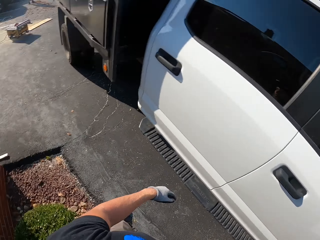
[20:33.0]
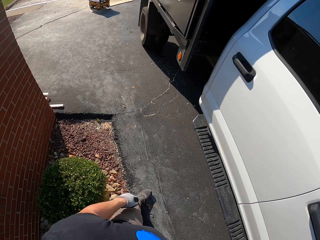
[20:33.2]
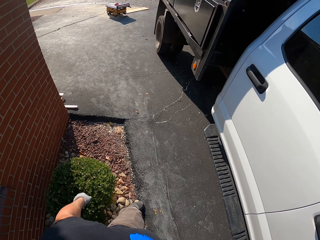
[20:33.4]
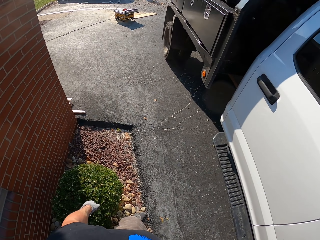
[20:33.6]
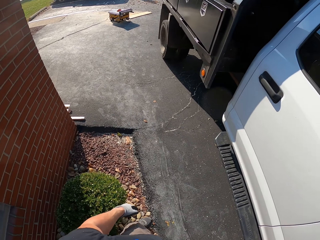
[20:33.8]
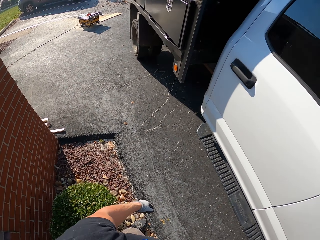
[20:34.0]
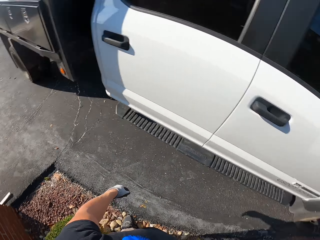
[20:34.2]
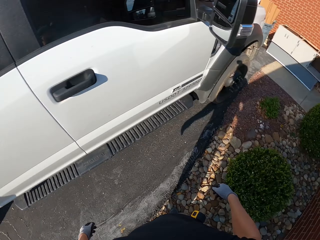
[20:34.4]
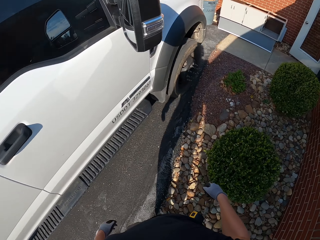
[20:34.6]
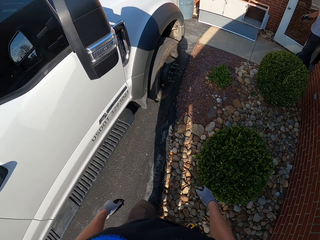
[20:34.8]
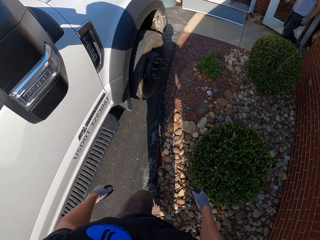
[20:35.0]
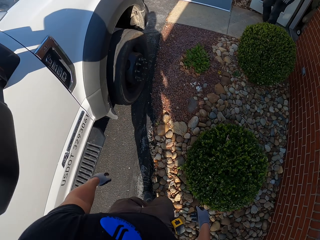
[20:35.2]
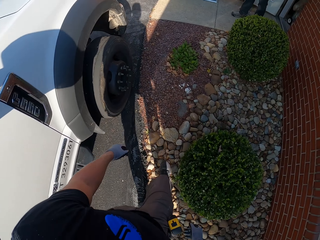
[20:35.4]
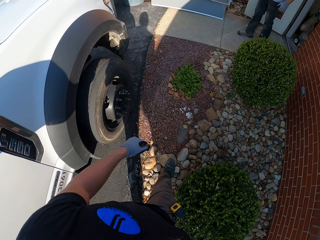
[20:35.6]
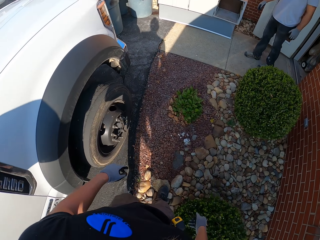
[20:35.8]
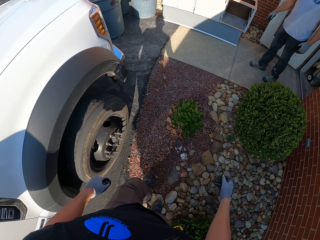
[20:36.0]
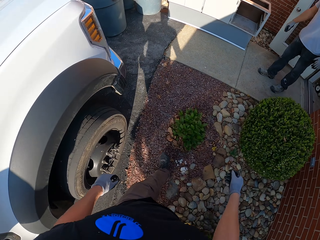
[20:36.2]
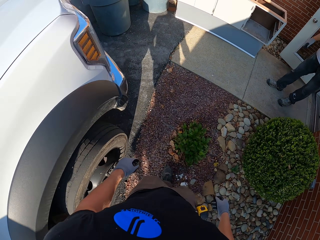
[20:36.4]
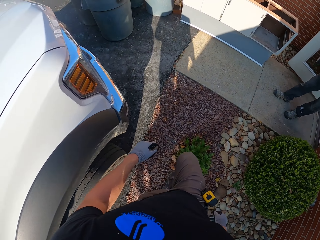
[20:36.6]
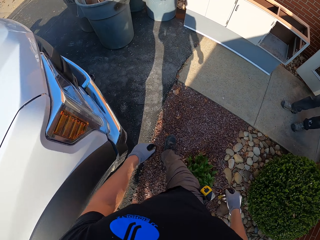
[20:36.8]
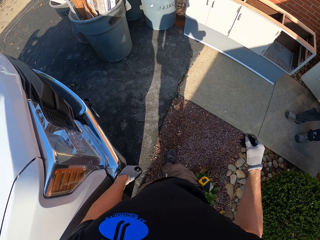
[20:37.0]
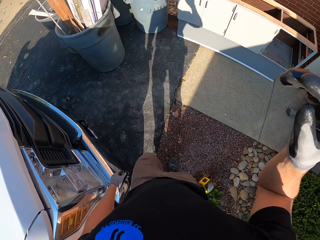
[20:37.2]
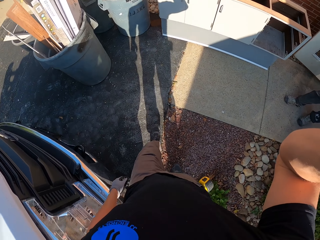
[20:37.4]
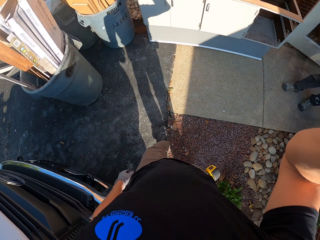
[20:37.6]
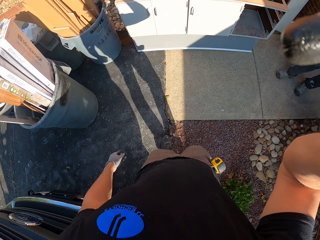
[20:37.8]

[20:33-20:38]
The camera wearer points at a direction. They walk in the compound.
